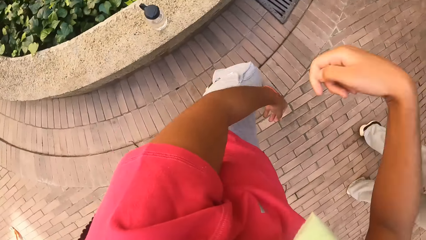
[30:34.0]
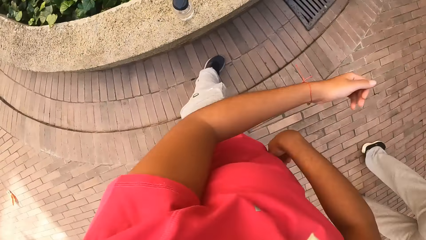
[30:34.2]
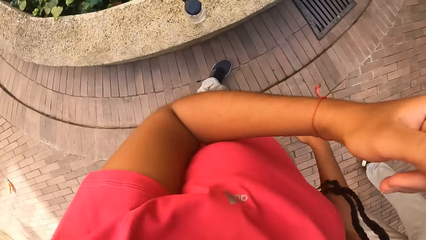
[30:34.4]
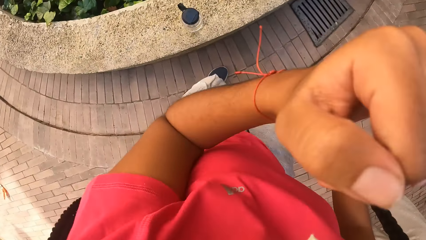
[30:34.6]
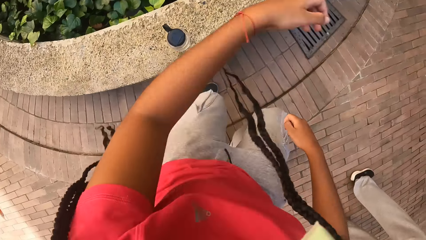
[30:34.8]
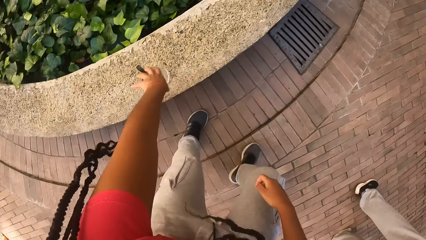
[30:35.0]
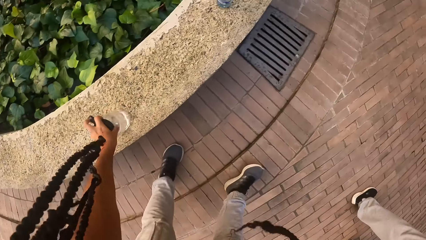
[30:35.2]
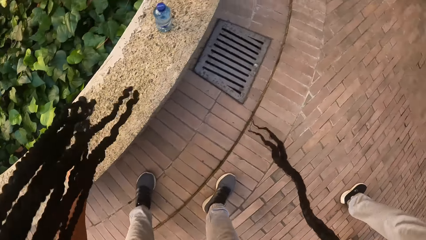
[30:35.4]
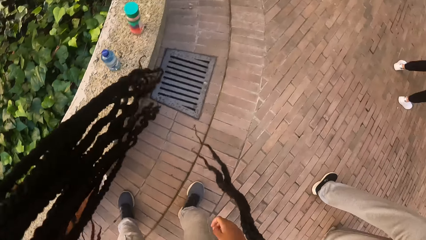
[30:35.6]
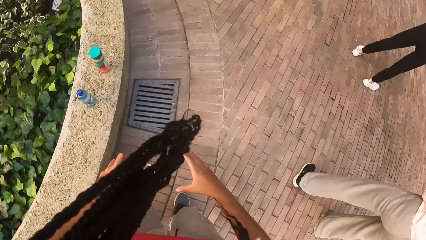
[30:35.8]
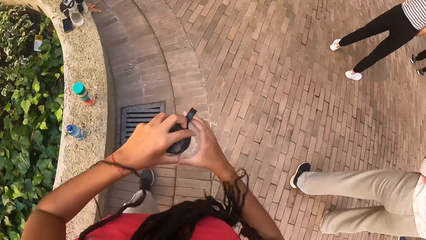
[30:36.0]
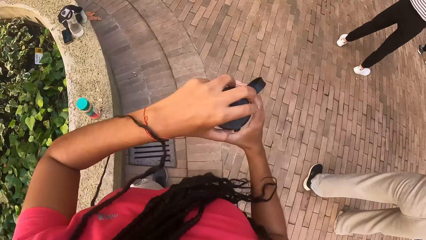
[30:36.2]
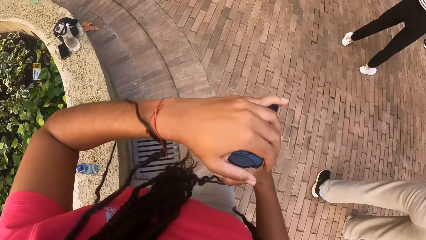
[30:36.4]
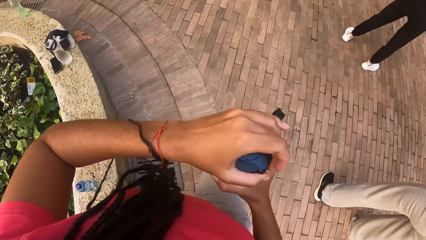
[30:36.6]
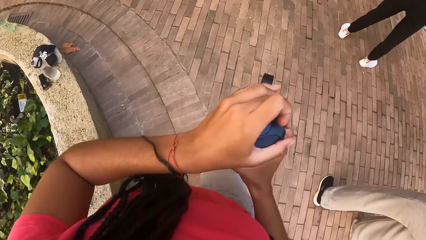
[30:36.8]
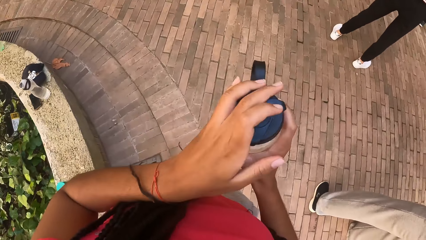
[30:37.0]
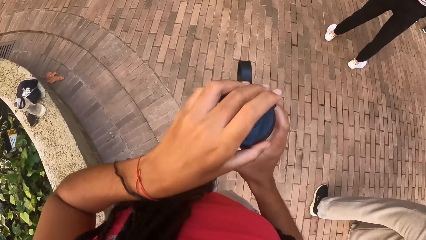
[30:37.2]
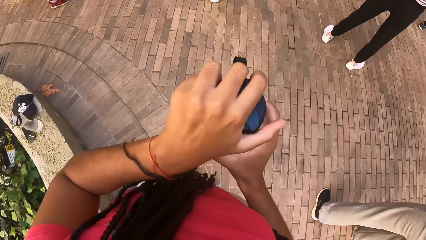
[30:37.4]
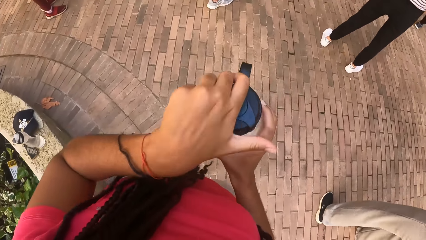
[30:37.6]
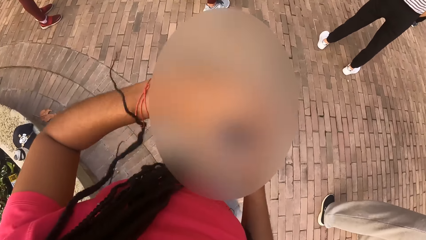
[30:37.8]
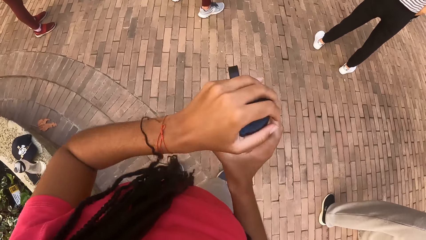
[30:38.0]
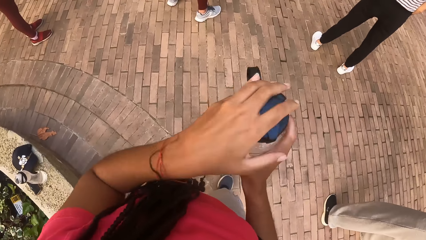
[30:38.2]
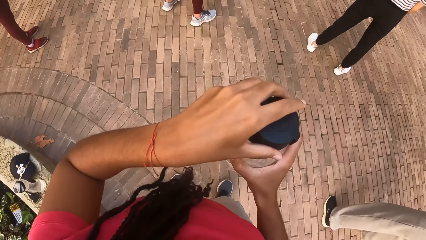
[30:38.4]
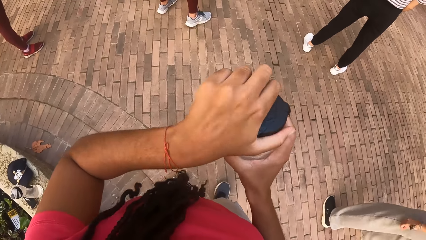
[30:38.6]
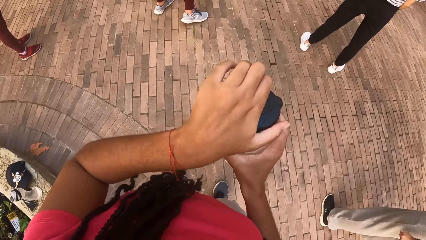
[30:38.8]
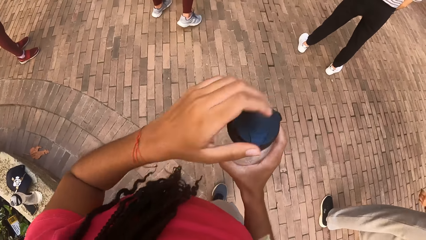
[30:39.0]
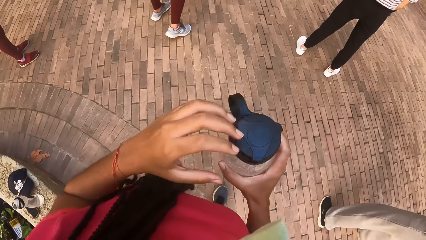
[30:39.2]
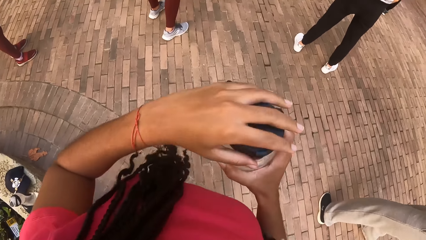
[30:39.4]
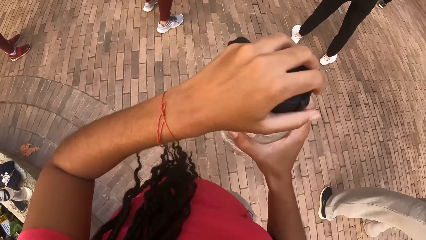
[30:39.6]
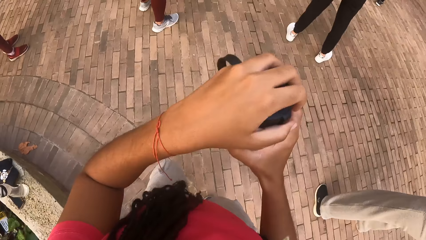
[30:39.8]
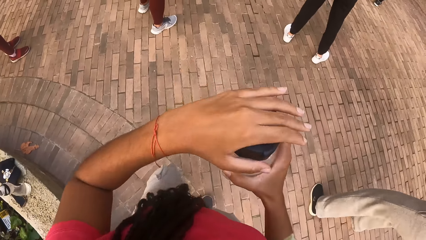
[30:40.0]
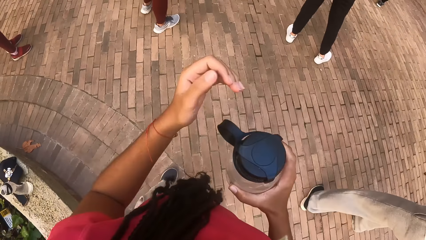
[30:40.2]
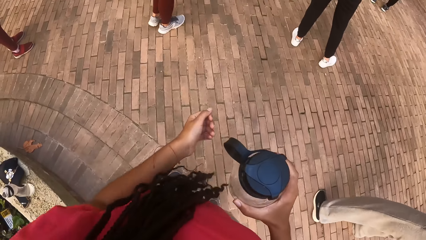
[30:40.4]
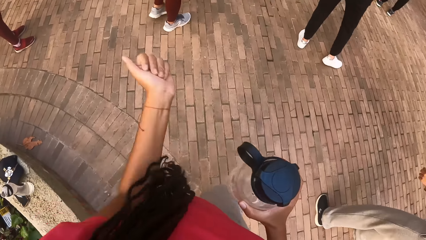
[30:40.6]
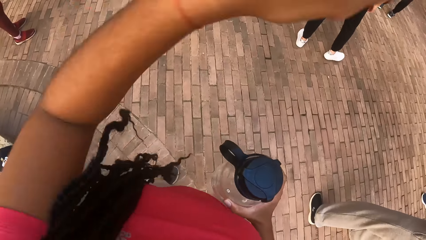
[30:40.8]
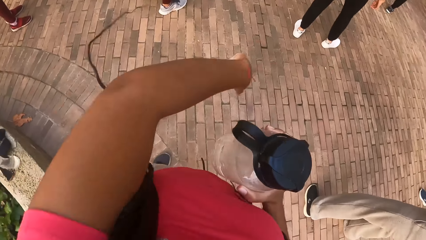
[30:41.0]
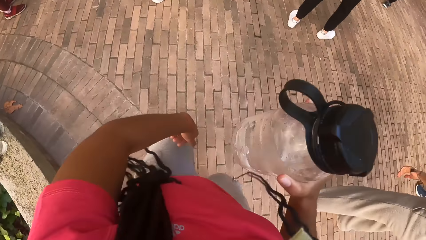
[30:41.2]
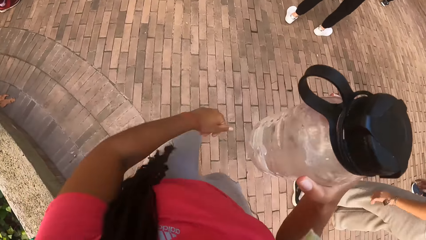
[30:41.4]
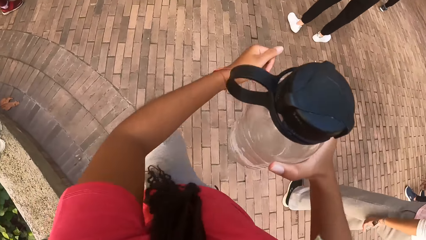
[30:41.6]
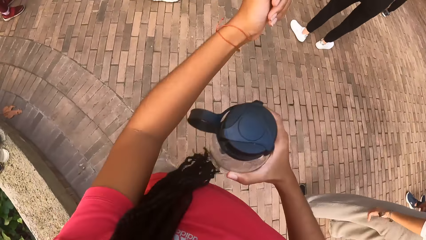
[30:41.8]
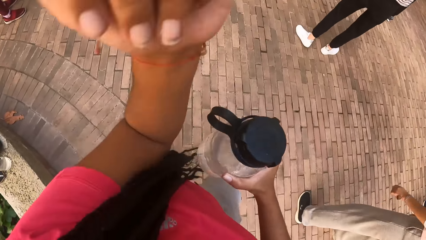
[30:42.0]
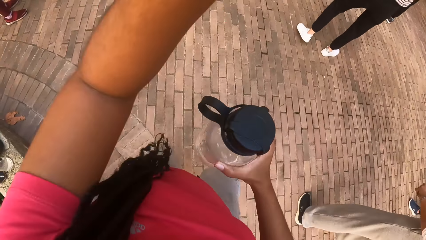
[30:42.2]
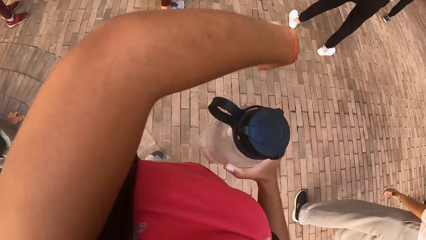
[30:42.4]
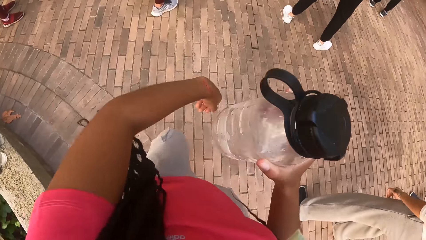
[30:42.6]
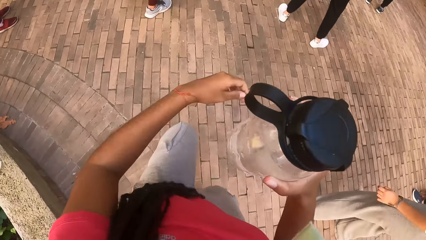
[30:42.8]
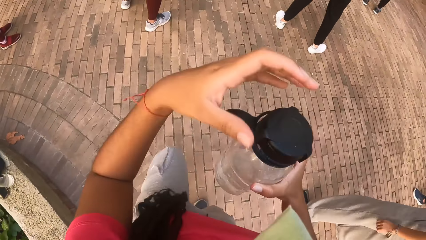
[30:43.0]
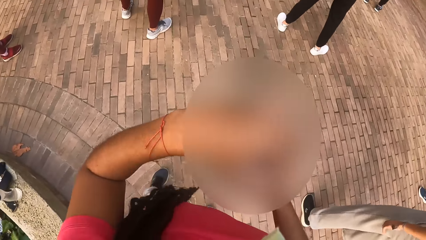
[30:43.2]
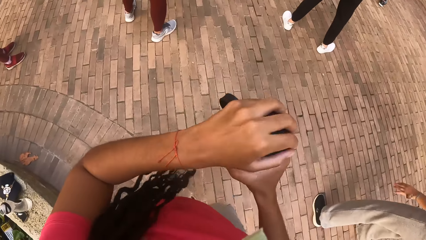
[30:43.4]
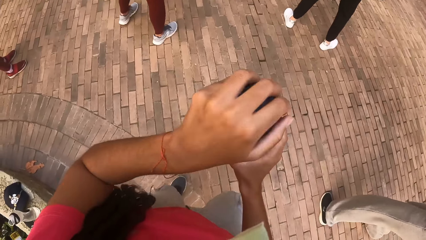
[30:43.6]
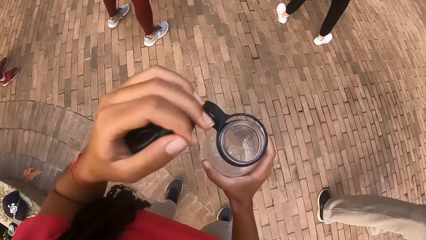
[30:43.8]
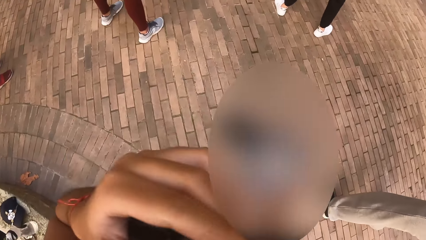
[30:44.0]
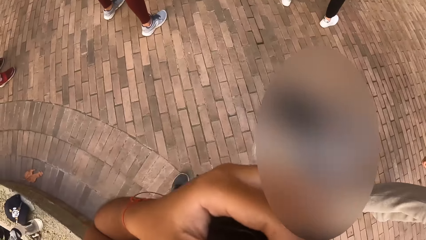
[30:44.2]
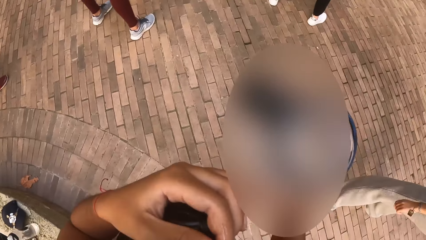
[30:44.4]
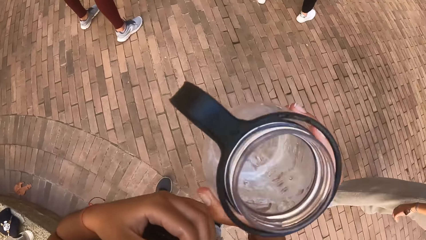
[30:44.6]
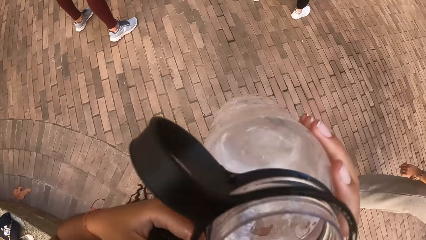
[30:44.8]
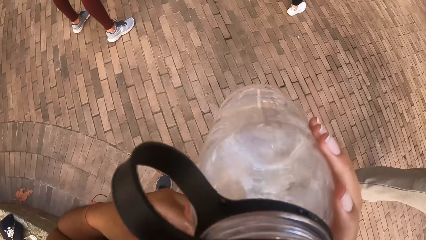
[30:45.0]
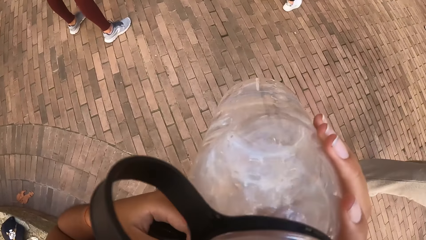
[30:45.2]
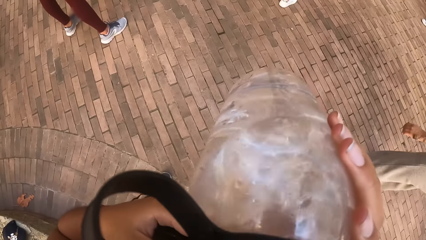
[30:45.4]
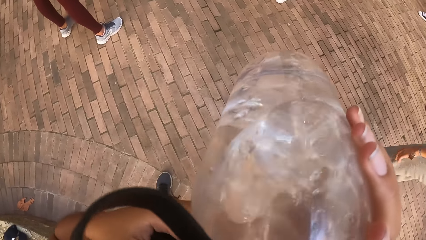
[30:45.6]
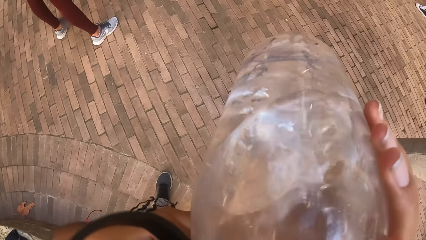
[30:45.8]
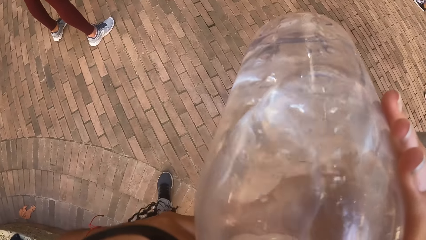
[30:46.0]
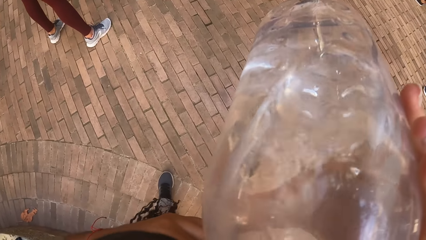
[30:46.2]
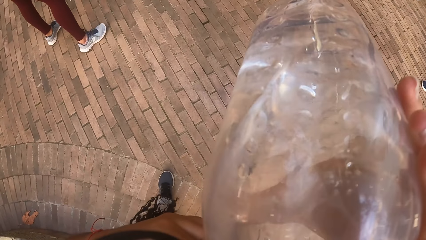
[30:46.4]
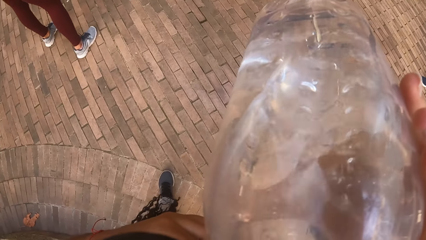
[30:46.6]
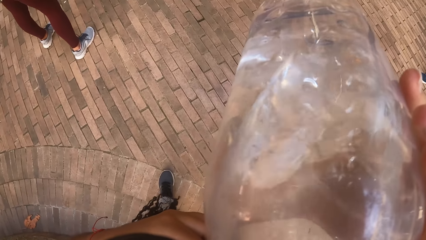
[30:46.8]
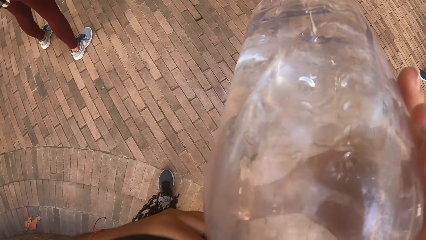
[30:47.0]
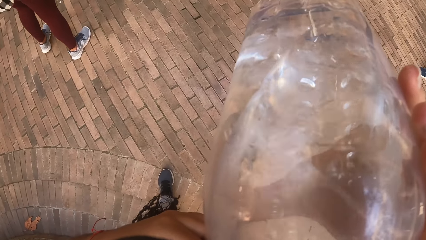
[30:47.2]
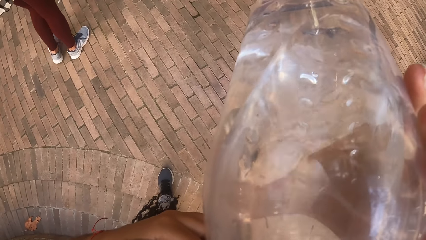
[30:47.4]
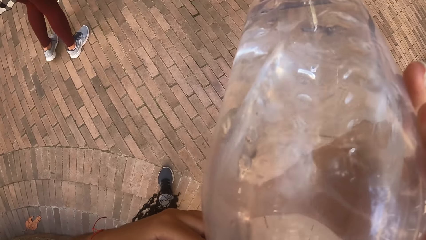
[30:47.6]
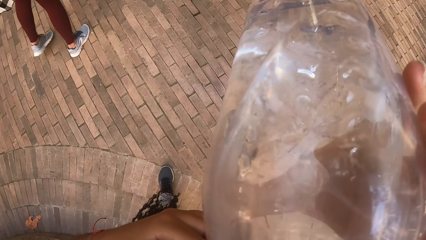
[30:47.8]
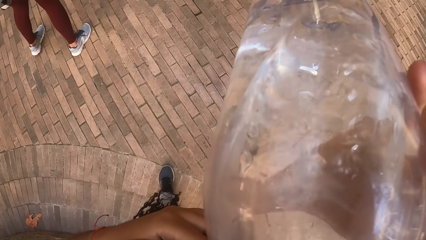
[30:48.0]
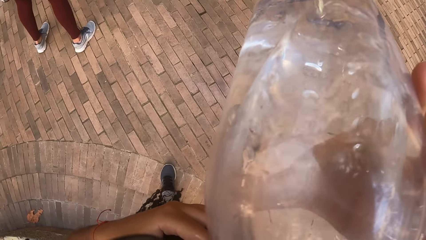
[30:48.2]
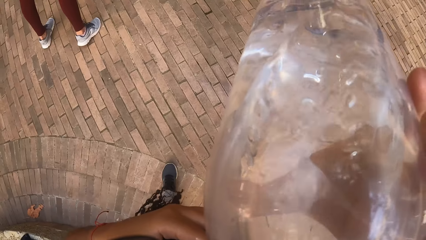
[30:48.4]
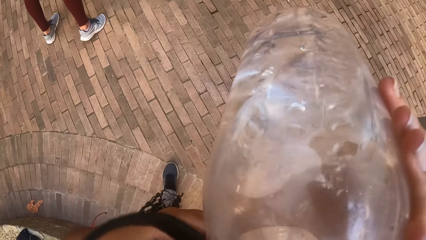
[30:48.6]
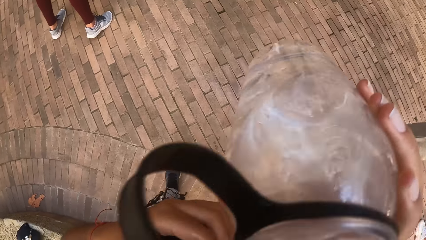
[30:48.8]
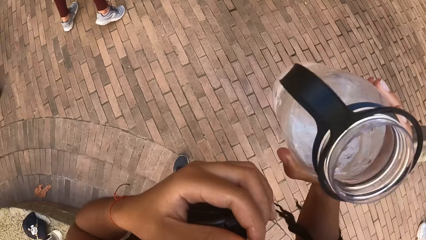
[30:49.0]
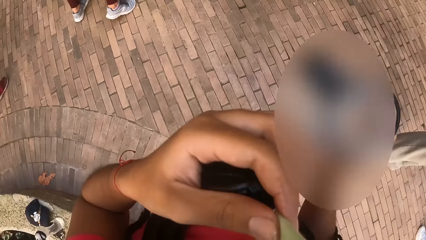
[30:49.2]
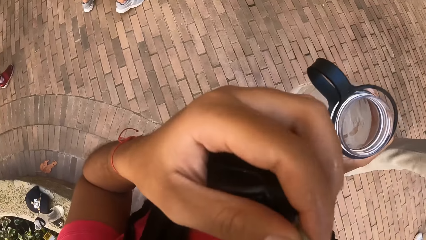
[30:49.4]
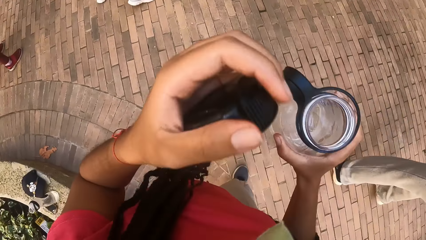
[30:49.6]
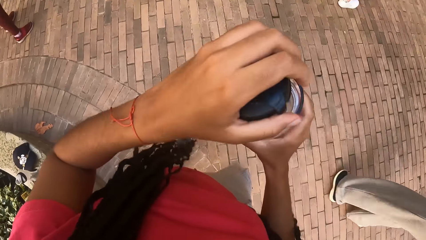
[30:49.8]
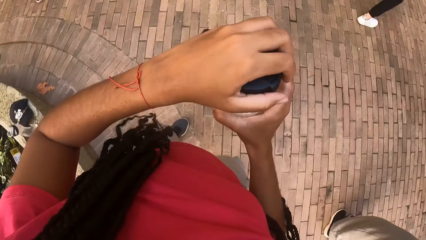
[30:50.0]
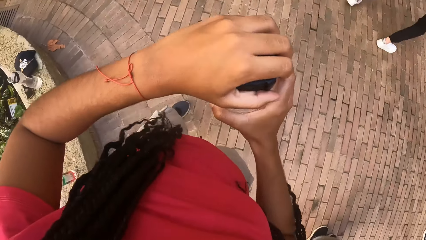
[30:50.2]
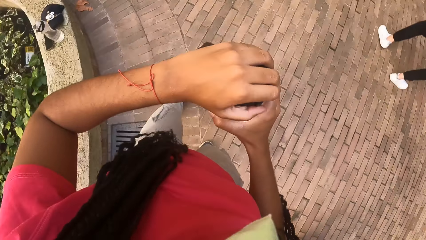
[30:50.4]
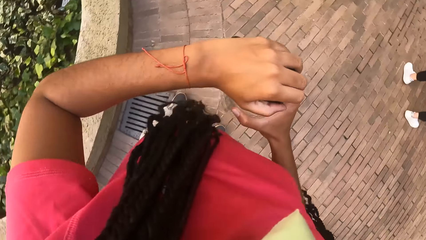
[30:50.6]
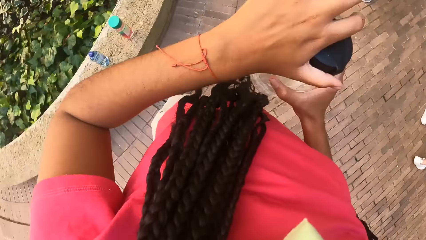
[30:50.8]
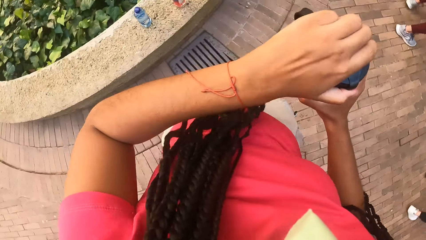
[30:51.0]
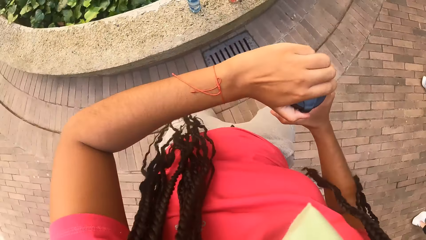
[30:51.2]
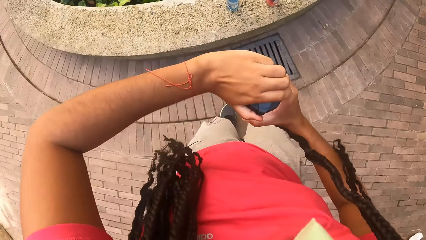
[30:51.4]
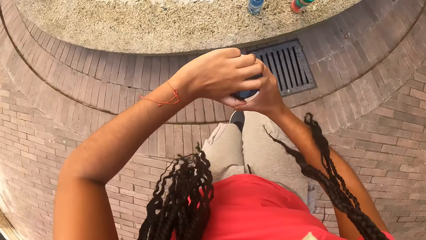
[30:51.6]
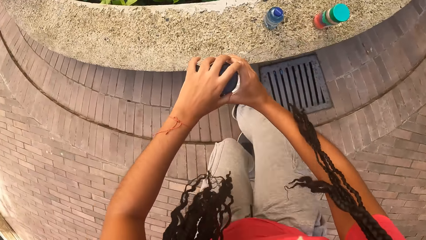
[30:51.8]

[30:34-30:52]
The camera wearer picks up a water bottle from the concrete brick with her left hand. She opens the water bottle. She turns a black cover on the water bottle with her left hand. She dances on the dance floor with the group of people. She opens the water bottle with her left hand. She drinks water from the water bottle in her right hand. She covers the water bottle with the black cover in her left hand.
